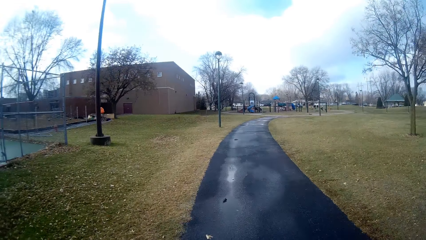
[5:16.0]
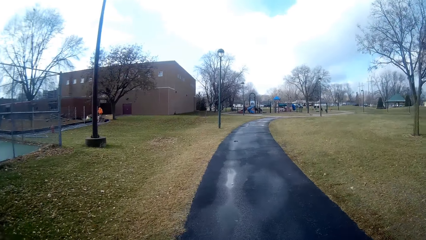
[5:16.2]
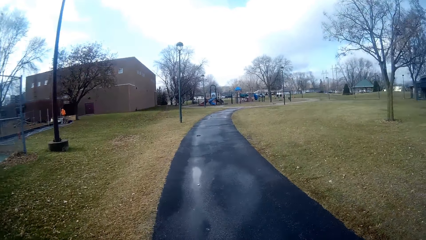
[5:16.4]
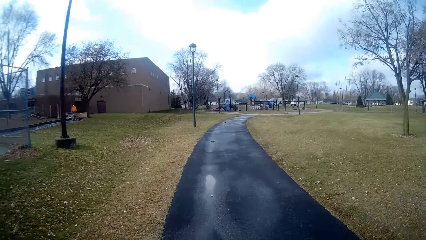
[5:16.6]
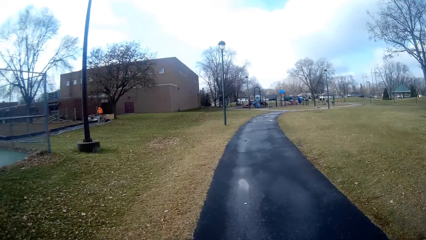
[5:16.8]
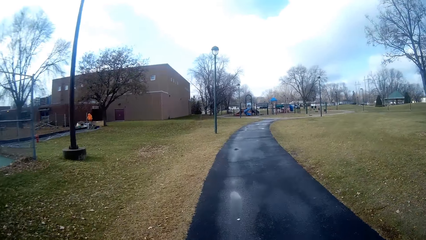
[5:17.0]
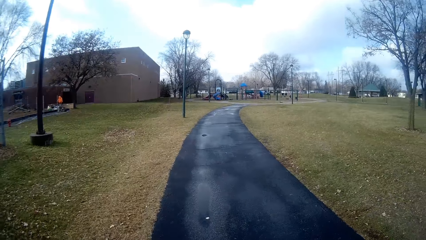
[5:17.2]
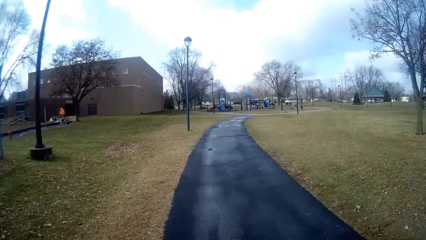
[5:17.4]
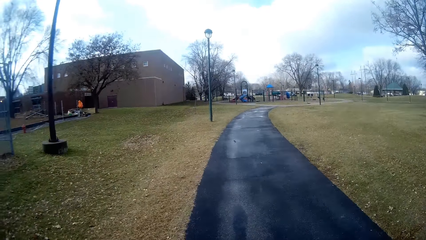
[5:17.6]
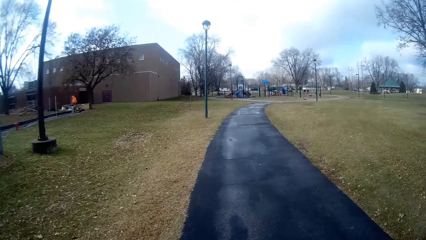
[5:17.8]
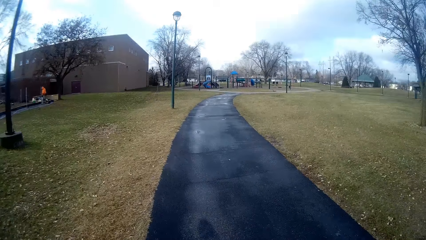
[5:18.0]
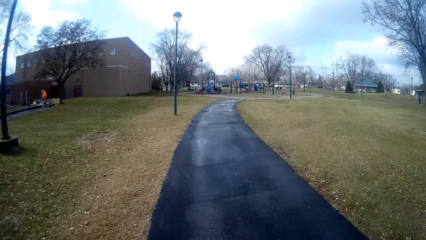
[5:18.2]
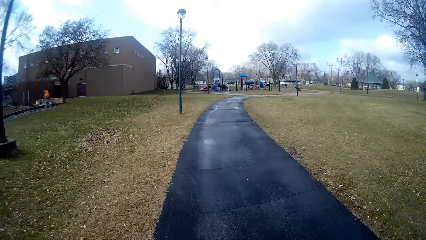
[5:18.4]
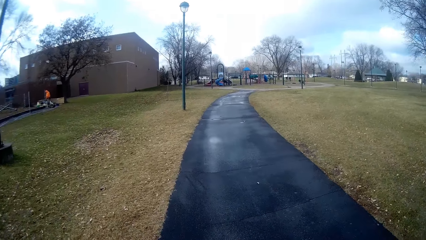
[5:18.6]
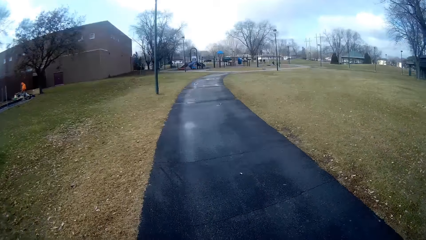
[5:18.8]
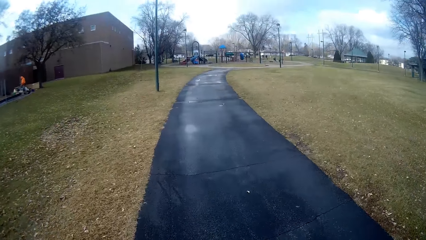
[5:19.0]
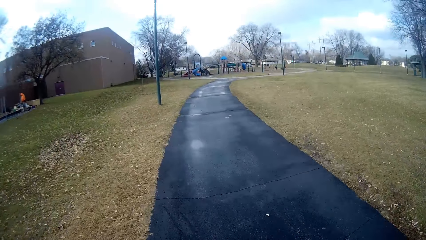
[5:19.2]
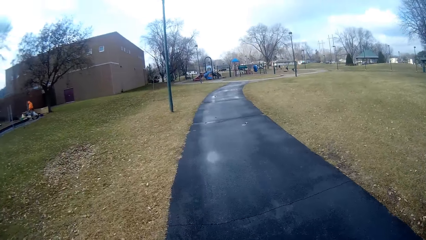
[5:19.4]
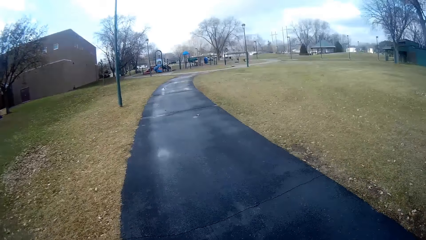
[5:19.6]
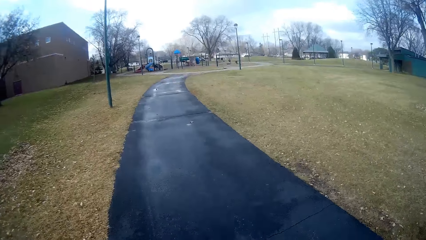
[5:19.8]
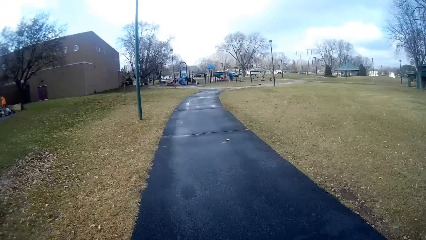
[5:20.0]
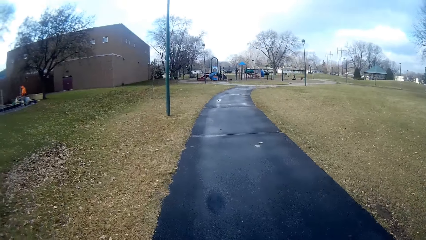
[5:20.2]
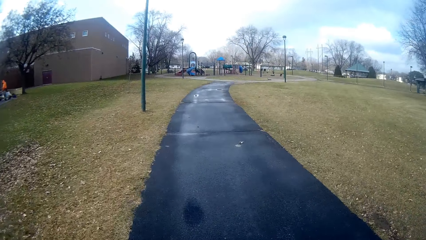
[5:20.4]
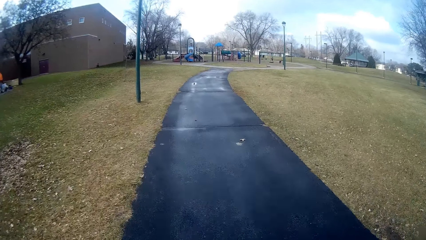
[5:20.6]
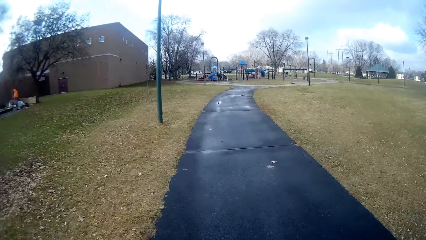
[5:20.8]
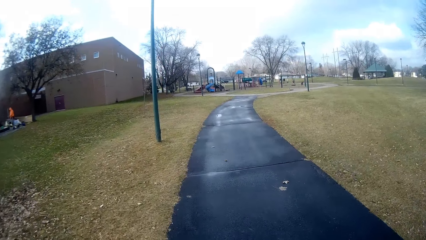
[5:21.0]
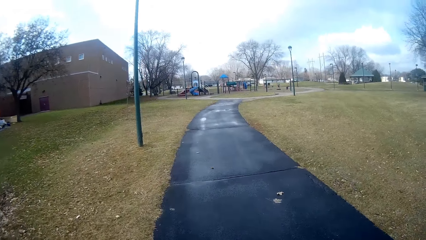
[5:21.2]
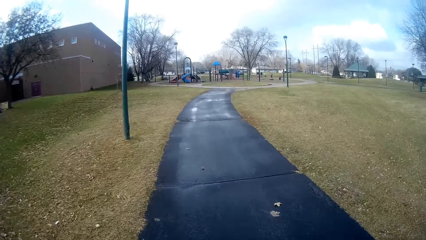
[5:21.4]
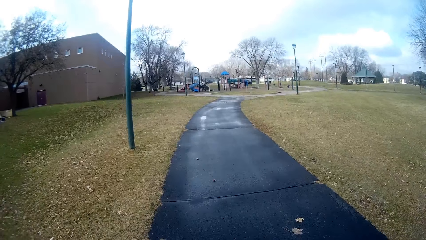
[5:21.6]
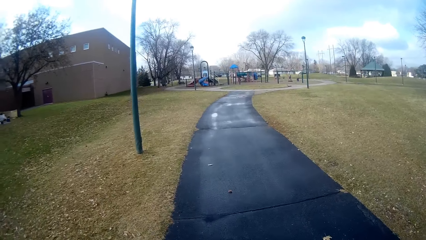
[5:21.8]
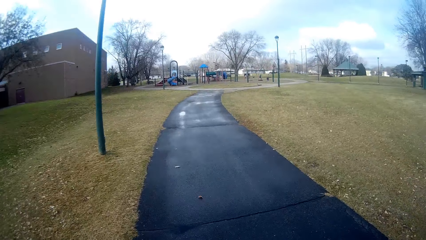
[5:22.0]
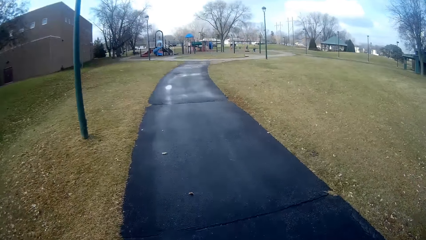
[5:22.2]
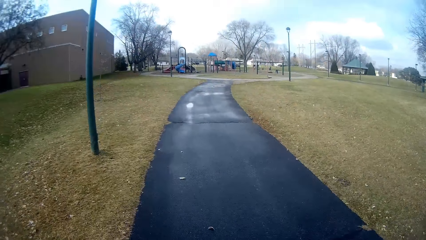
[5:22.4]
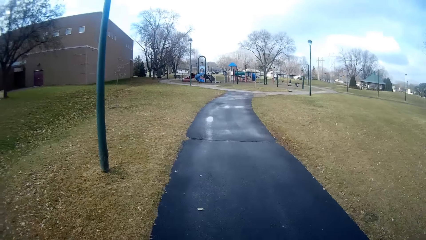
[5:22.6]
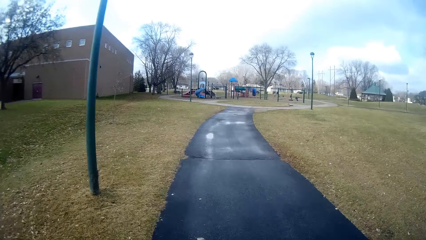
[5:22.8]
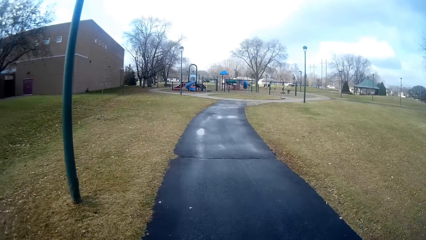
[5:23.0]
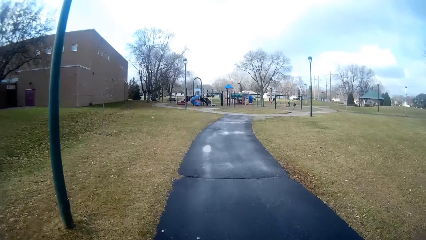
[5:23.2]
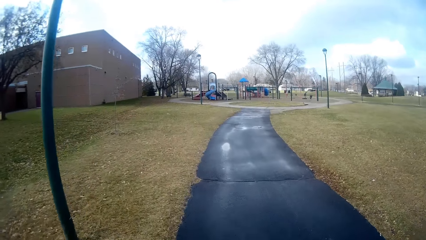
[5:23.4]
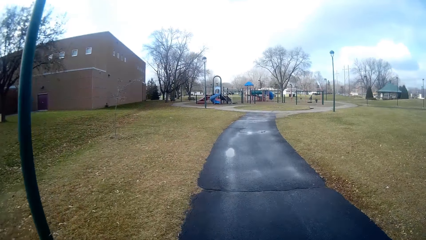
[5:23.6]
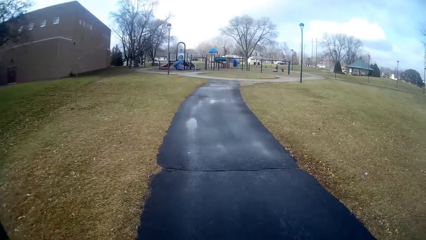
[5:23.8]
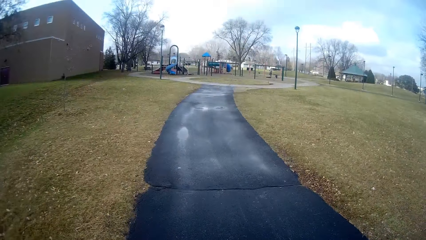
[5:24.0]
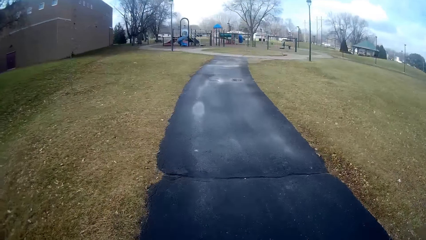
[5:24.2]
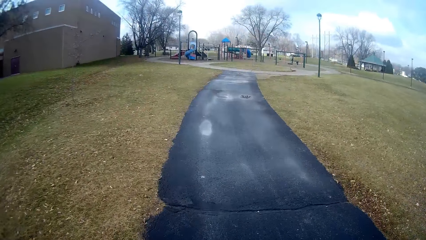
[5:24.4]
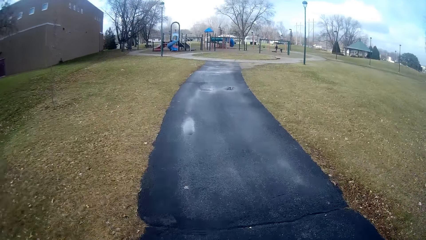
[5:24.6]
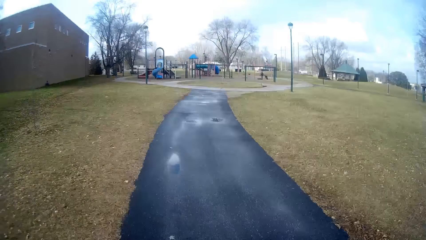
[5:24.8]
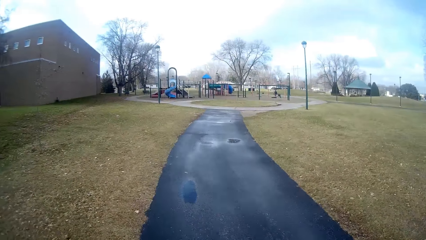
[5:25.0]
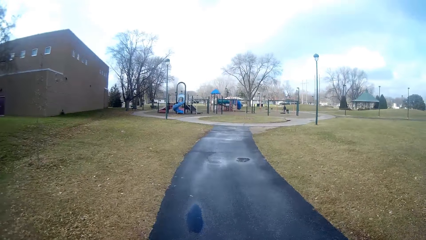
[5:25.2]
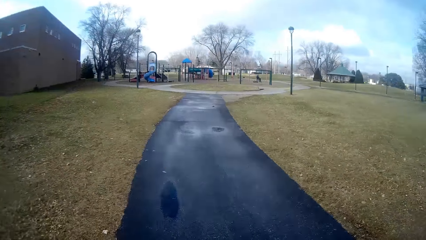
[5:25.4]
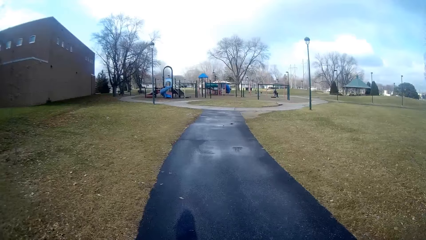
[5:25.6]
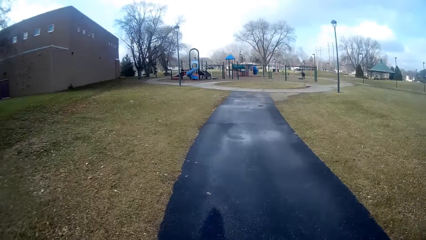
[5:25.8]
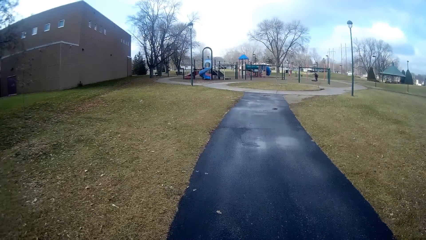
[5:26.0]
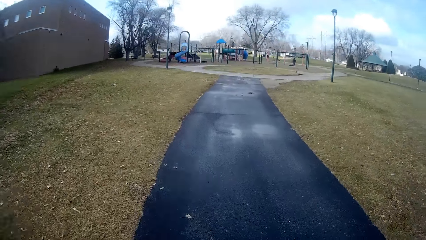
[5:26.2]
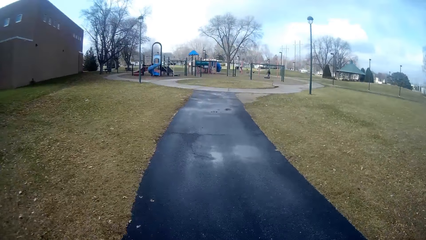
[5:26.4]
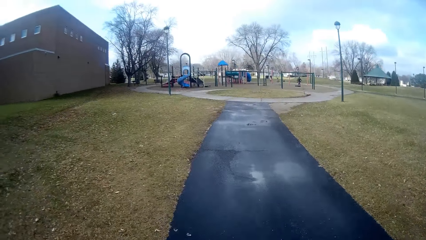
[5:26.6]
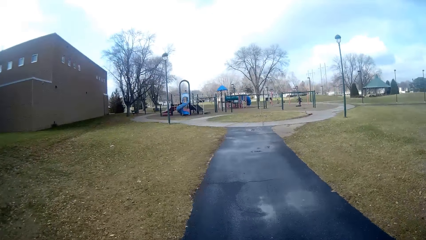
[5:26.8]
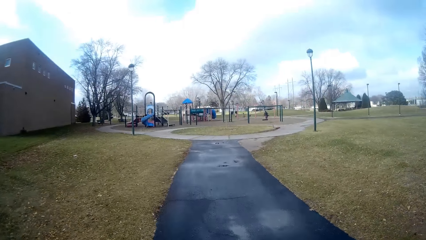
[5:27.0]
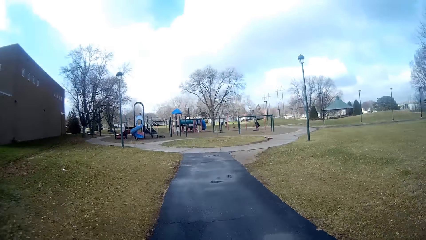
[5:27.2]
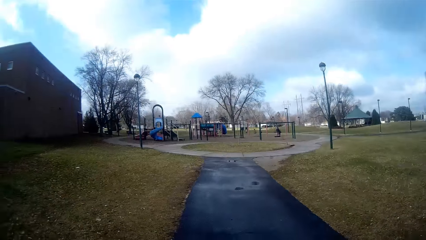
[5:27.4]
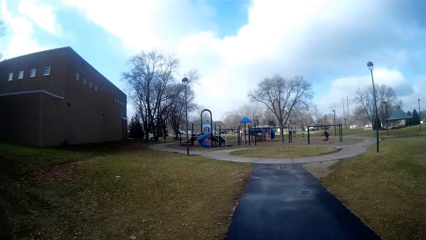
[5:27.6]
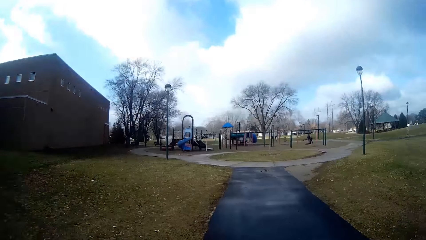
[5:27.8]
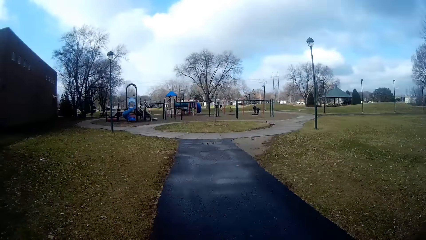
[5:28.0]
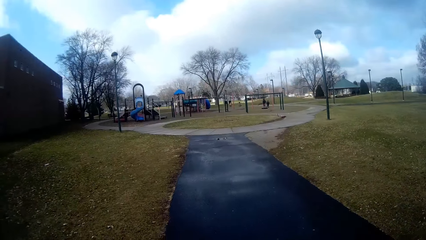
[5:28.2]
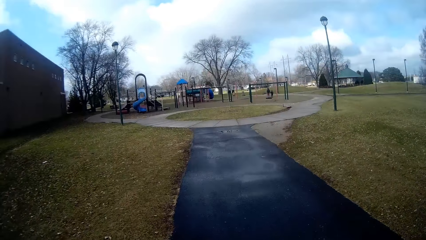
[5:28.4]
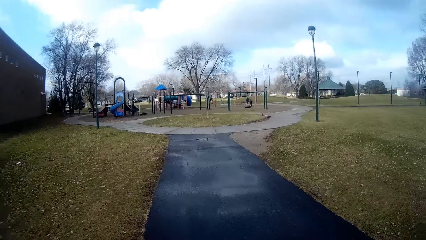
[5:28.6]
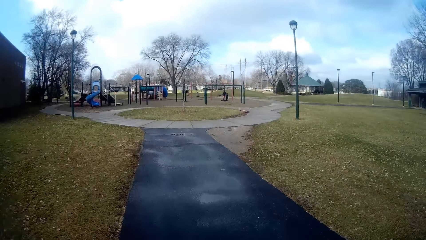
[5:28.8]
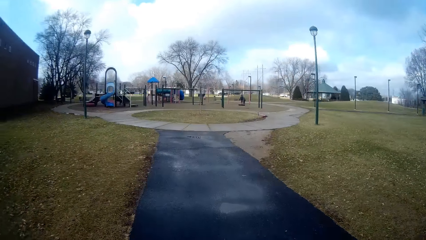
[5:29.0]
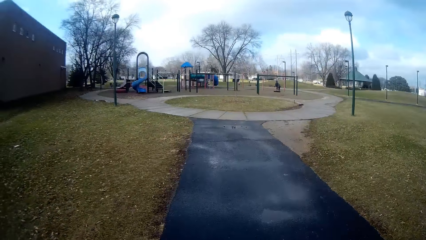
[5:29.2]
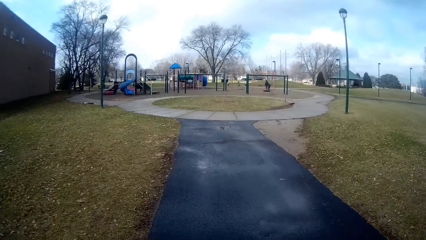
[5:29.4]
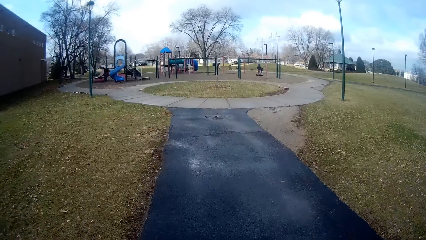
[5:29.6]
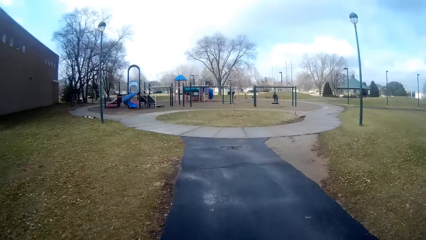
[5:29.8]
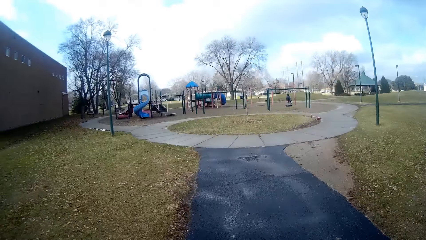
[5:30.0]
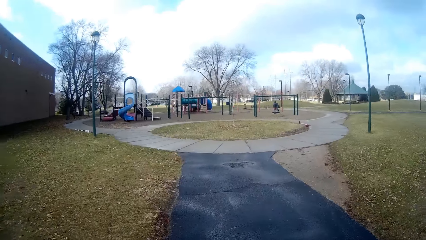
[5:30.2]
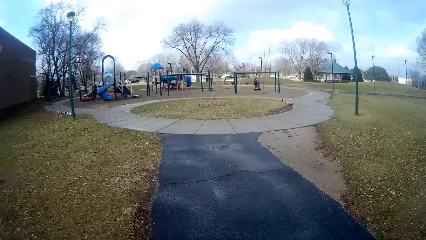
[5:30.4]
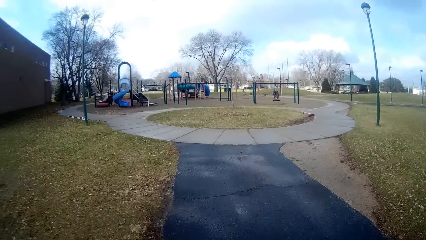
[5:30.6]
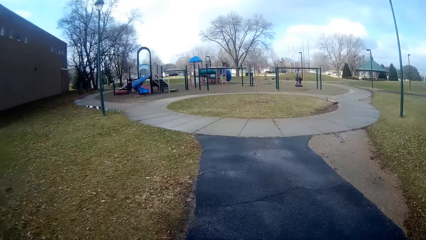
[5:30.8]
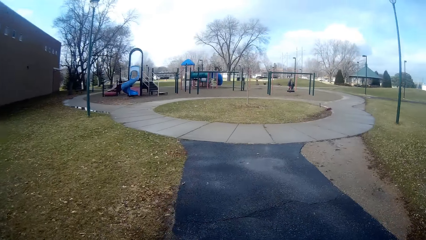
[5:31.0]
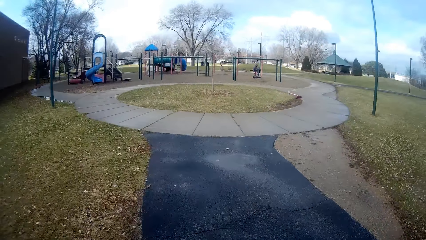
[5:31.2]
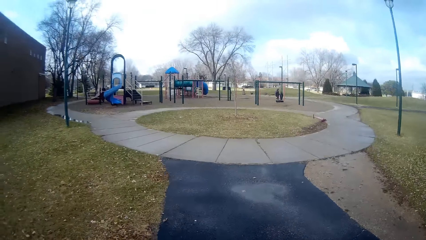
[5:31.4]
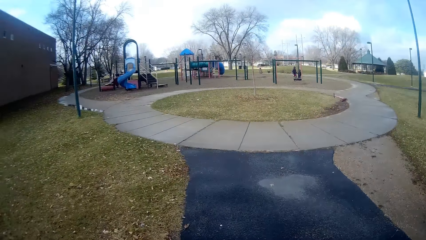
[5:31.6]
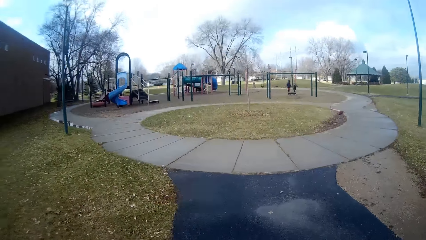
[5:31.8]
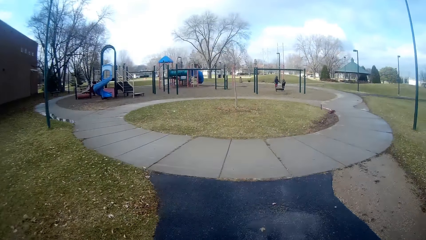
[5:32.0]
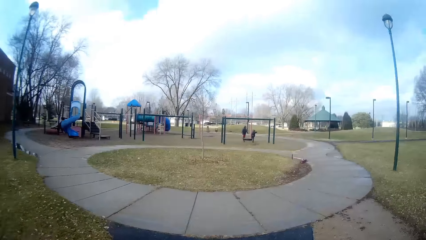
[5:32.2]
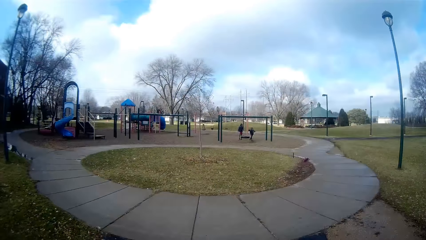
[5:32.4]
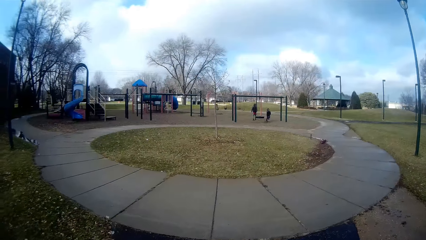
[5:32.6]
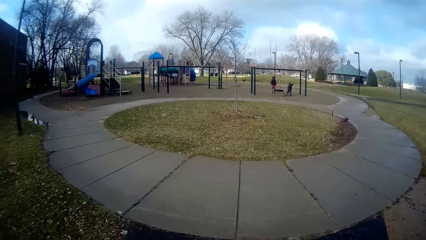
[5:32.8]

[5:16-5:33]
A person stares around. The camera wearer jogs around. Another person jogs around.
